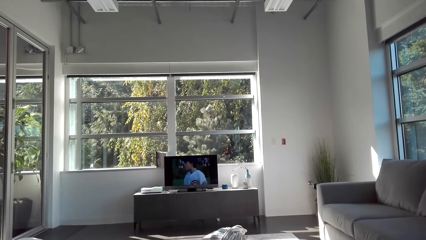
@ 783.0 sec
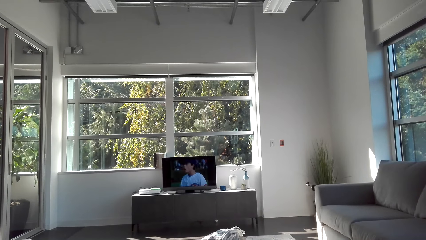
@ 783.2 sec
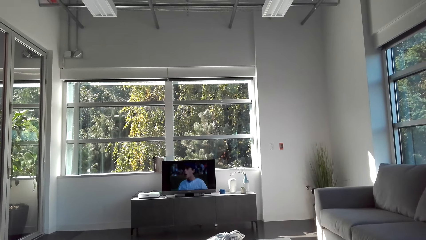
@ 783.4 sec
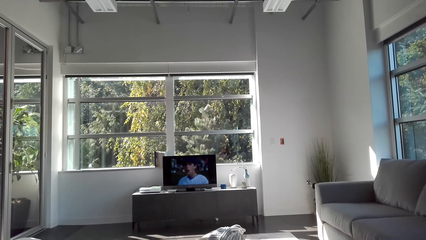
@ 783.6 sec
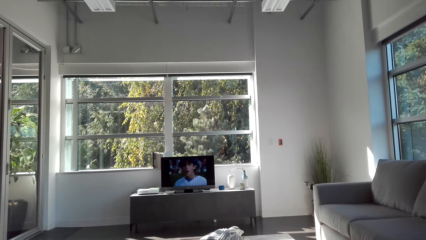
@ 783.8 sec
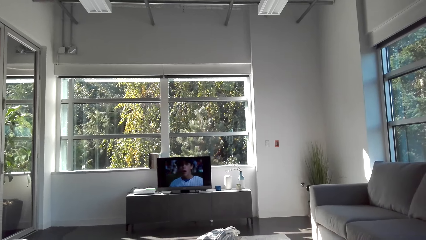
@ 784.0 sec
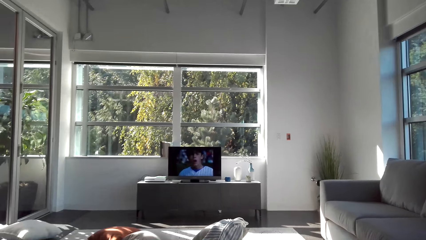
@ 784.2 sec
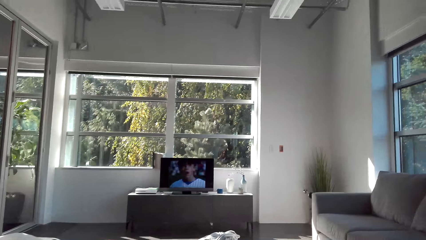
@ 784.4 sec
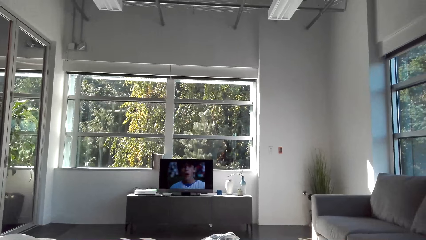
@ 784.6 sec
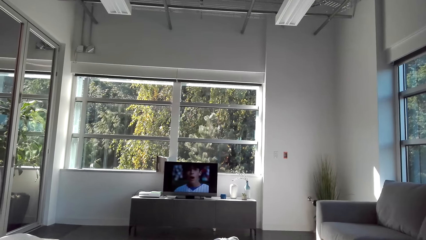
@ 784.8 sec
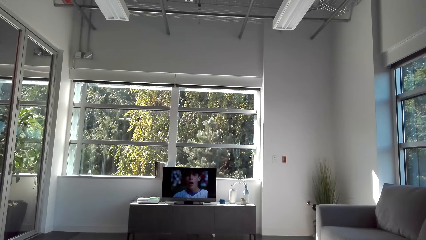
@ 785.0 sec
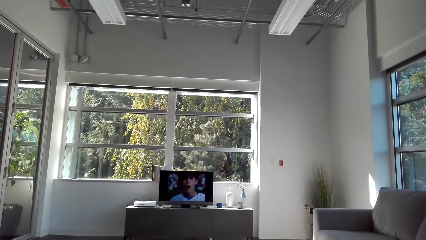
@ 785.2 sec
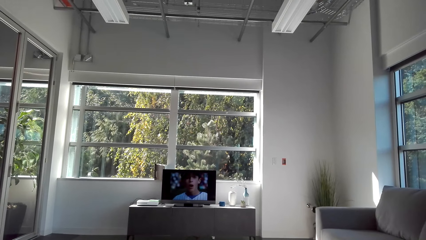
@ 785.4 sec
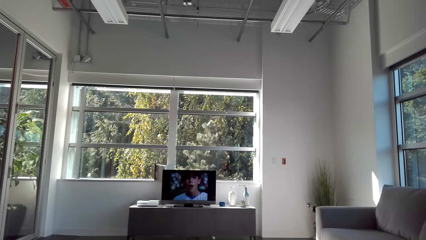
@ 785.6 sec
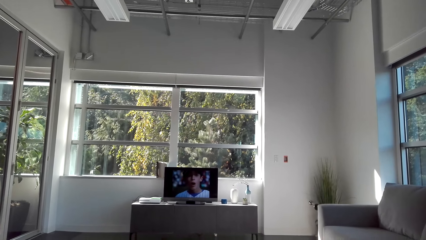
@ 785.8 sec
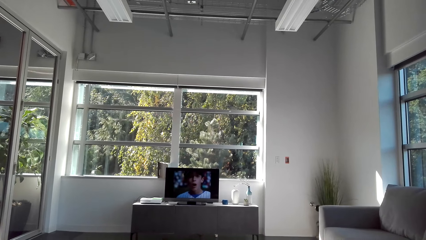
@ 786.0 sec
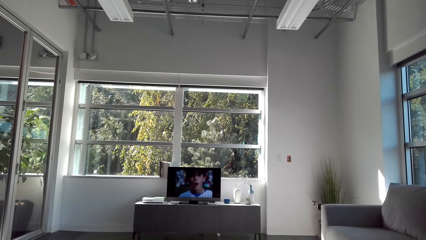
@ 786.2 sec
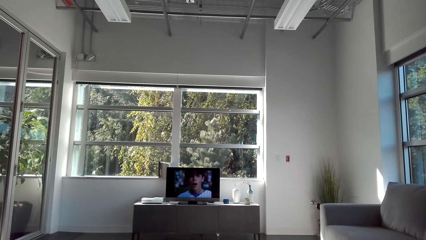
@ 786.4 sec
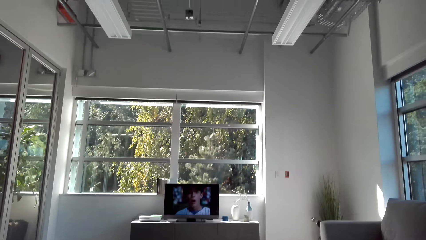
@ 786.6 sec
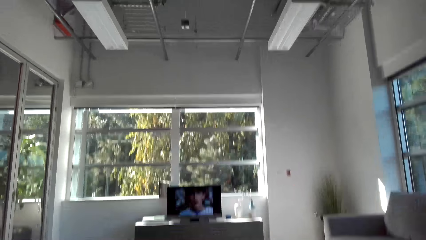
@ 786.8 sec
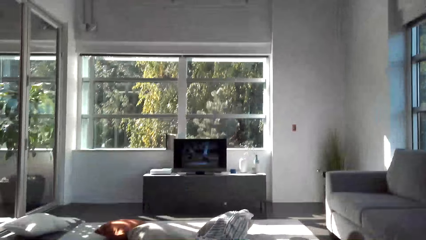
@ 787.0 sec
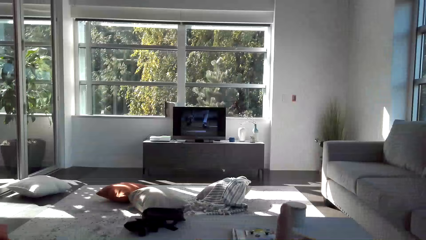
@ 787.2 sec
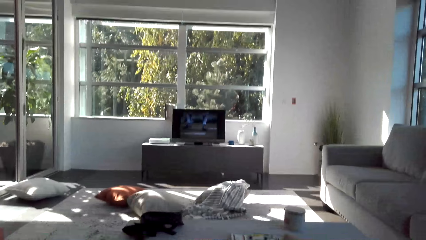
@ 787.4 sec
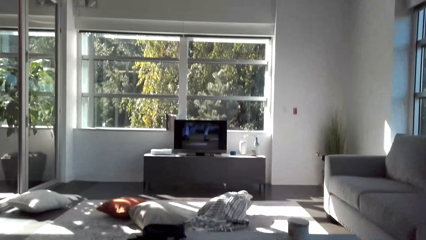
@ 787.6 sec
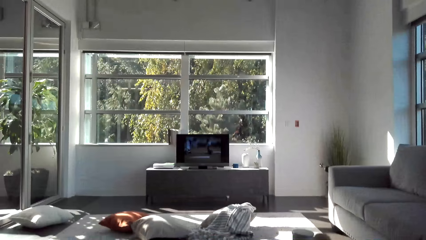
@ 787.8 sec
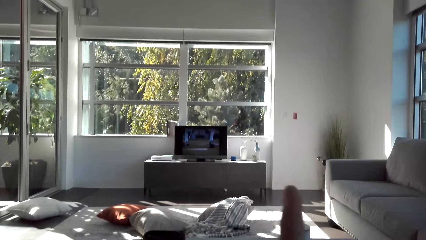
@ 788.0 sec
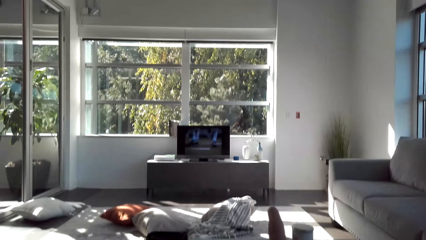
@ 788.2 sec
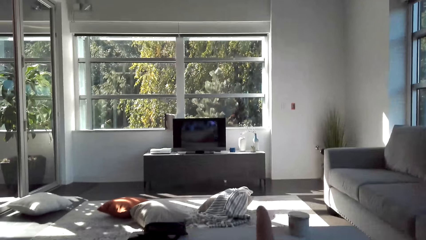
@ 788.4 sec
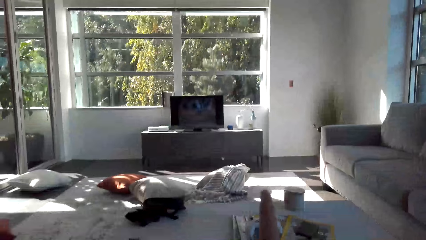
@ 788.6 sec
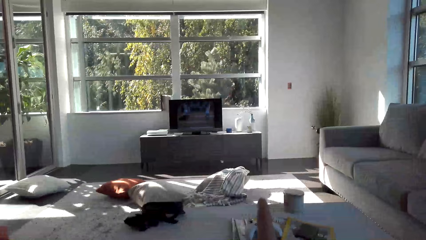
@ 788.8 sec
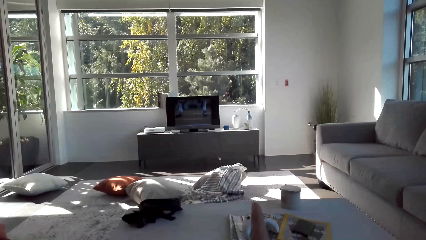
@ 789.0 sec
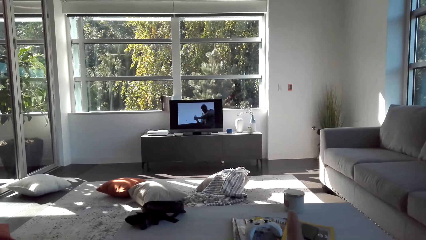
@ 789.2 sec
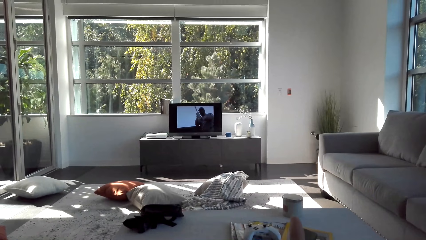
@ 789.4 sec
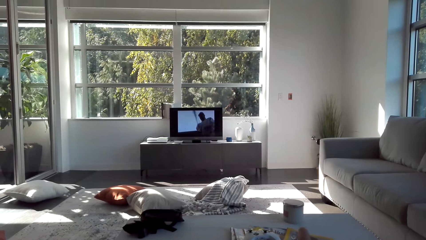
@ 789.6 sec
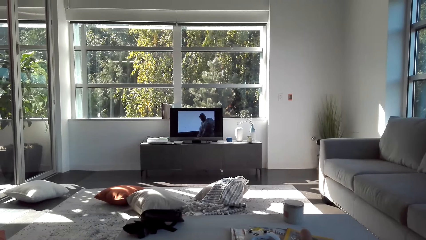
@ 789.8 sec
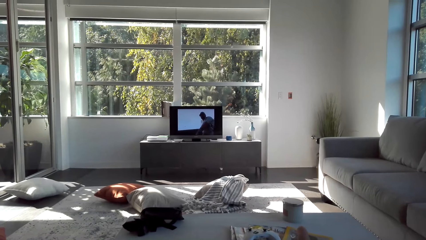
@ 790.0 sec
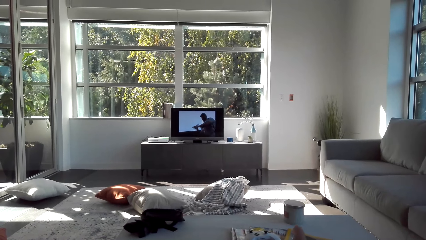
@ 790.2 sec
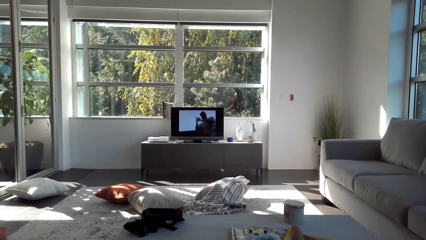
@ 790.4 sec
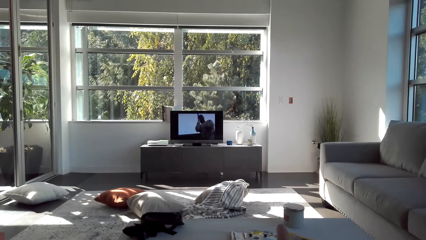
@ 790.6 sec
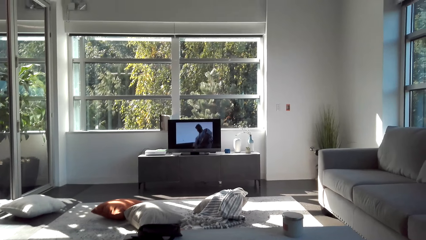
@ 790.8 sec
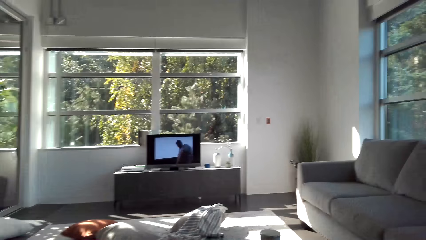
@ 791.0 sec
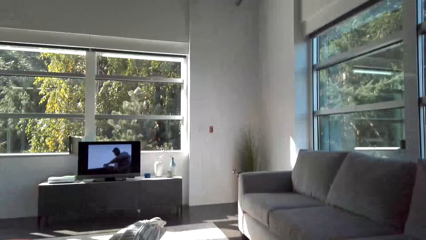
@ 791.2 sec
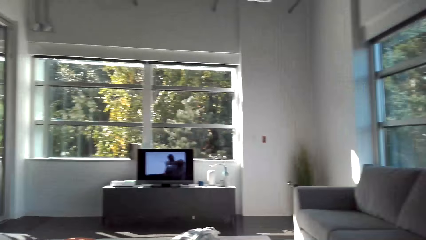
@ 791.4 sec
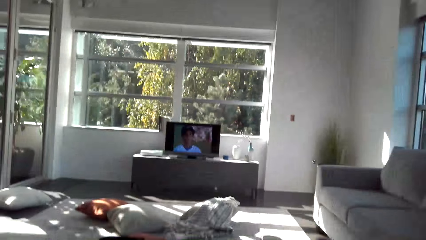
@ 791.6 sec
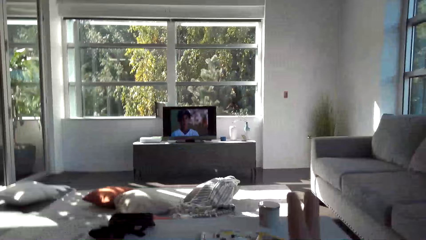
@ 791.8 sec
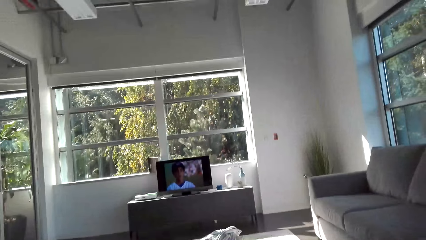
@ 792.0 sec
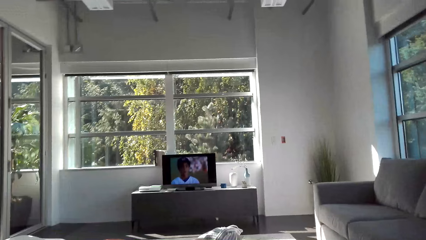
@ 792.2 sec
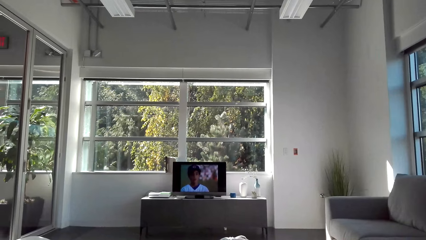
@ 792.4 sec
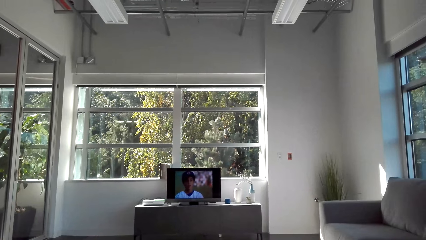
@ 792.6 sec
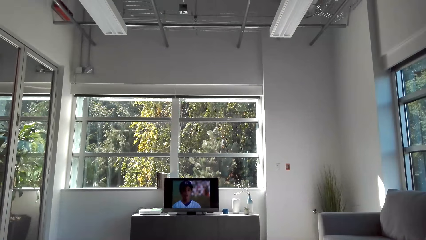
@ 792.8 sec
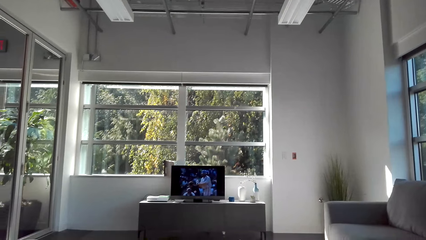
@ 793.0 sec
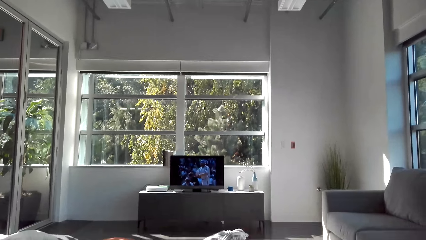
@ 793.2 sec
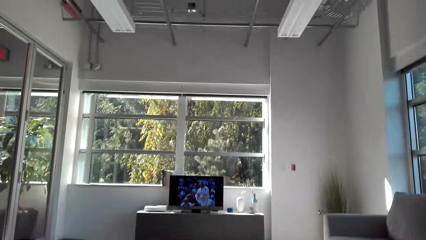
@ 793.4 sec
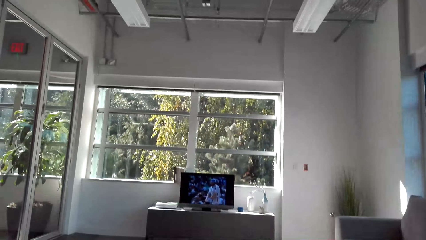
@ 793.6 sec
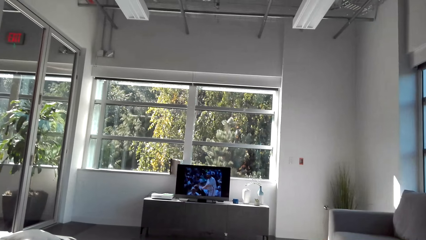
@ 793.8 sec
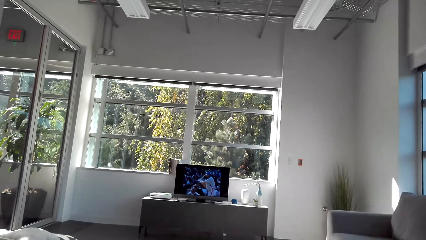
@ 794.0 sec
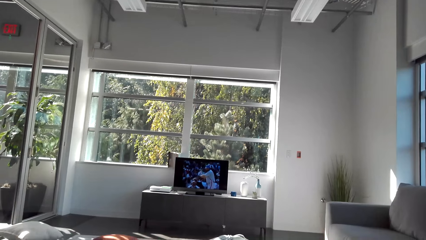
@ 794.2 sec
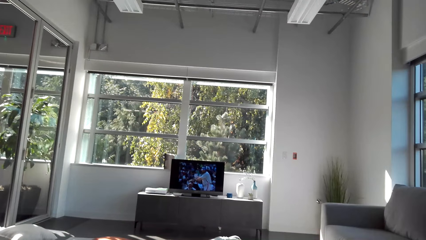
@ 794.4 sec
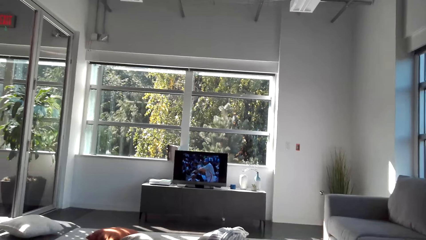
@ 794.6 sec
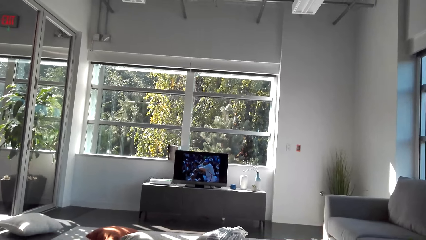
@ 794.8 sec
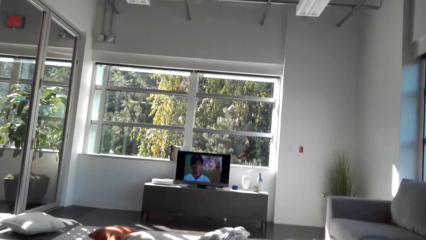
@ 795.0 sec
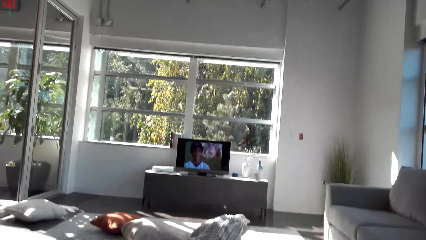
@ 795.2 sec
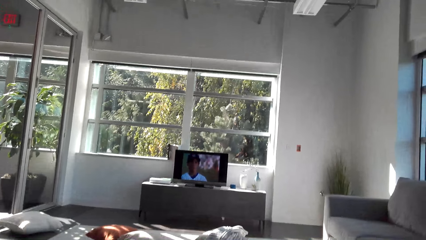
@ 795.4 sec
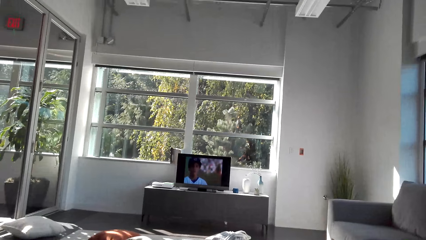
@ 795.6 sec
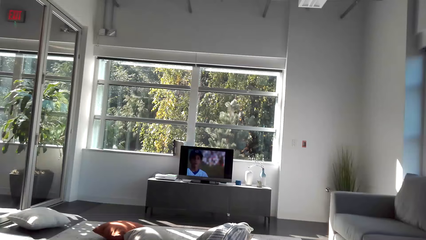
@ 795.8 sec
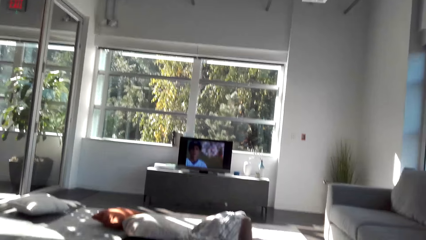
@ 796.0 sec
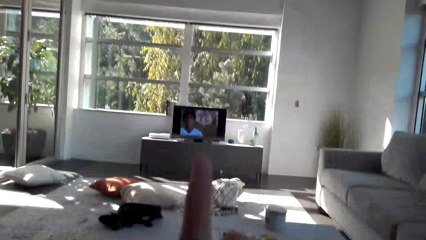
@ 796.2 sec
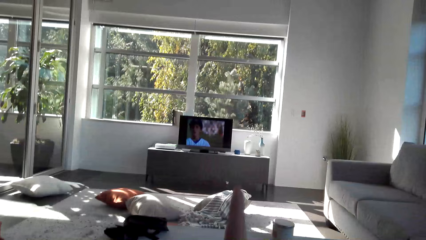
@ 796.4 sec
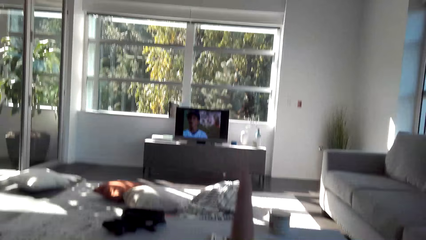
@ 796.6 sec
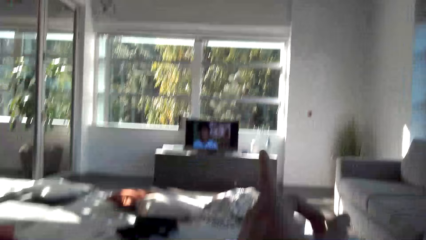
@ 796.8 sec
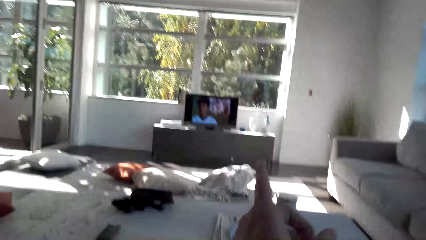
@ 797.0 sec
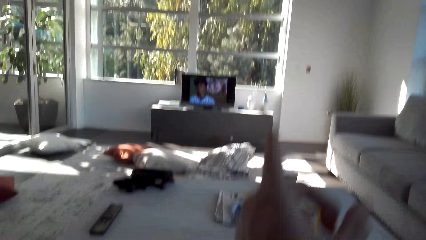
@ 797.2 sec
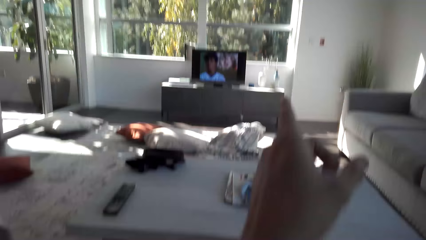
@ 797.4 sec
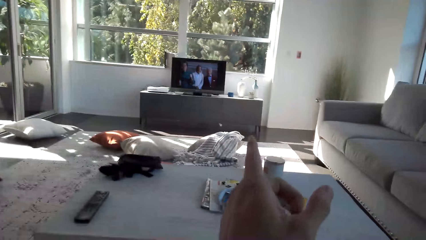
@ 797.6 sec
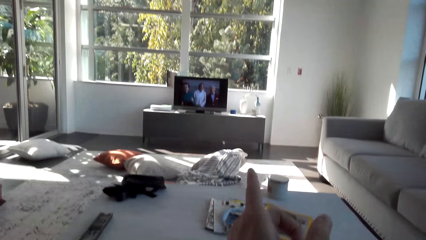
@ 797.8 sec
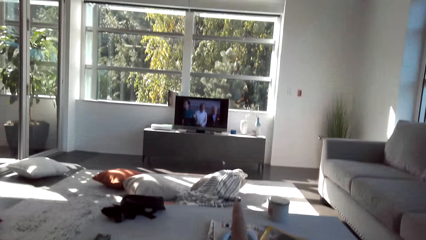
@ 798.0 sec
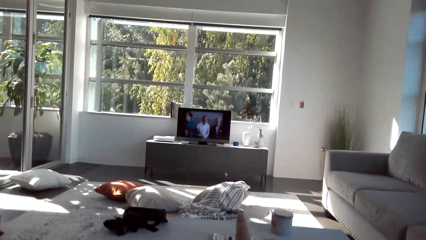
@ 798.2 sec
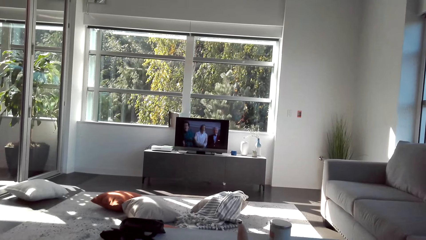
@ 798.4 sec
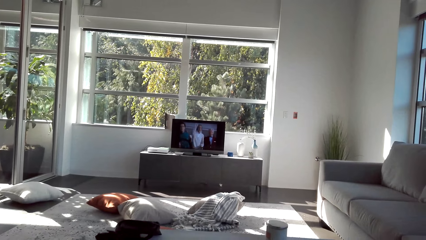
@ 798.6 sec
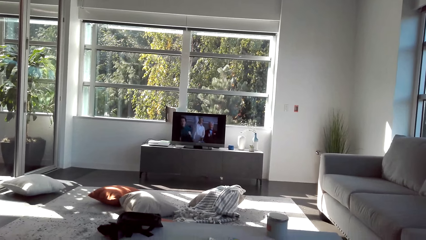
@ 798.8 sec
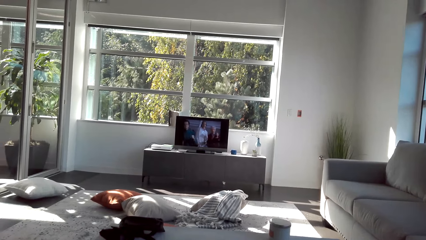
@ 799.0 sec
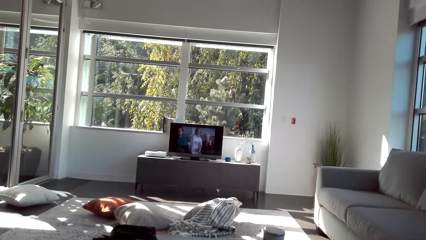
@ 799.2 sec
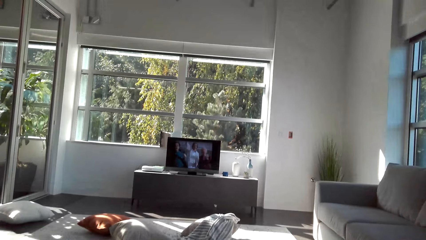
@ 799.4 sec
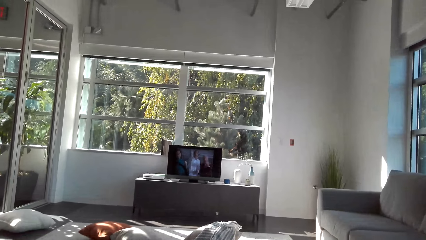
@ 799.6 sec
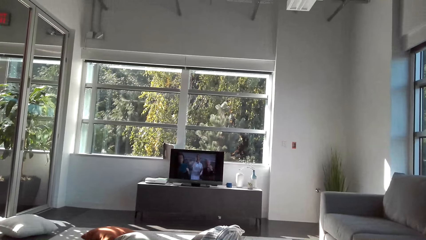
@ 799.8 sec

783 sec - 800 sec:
The camera wearer points a hand to the screen.
